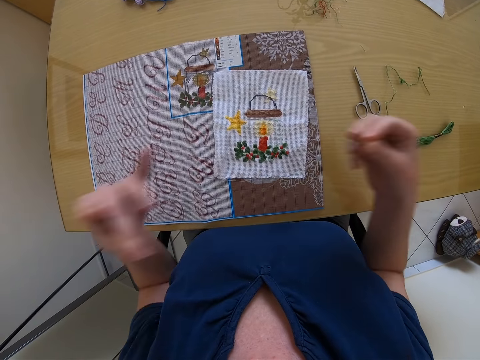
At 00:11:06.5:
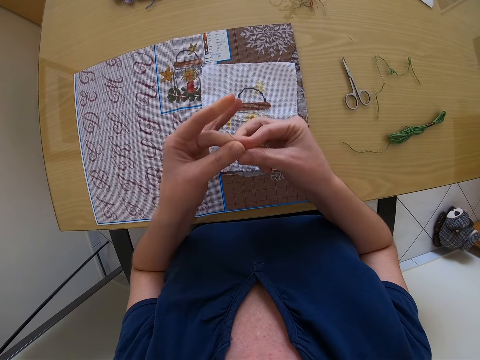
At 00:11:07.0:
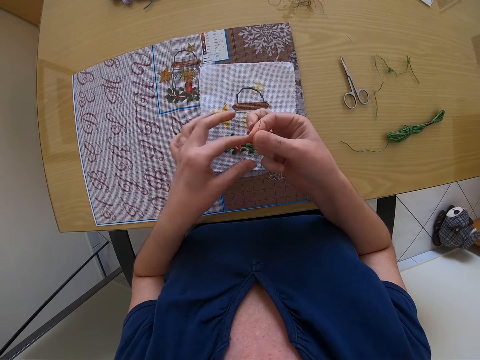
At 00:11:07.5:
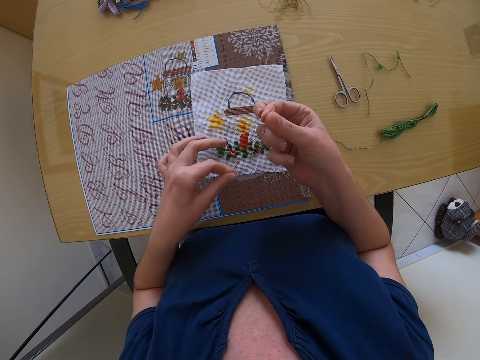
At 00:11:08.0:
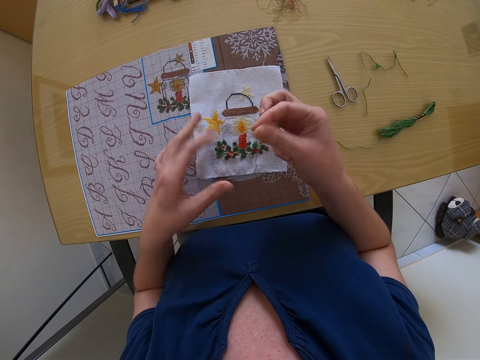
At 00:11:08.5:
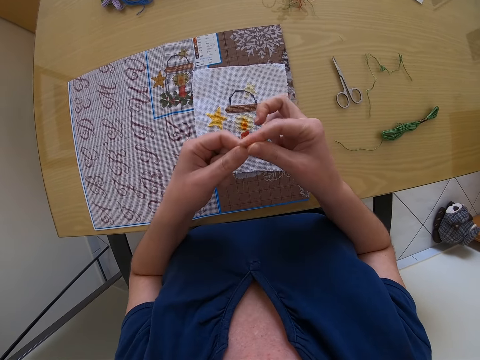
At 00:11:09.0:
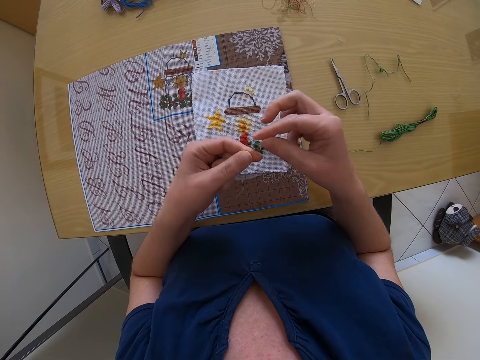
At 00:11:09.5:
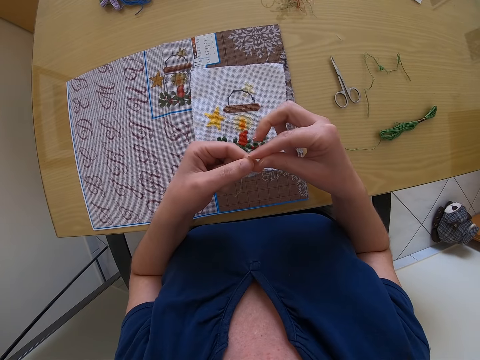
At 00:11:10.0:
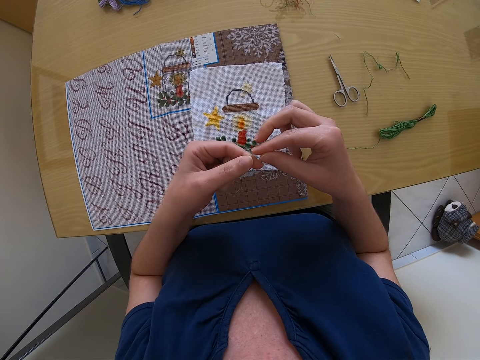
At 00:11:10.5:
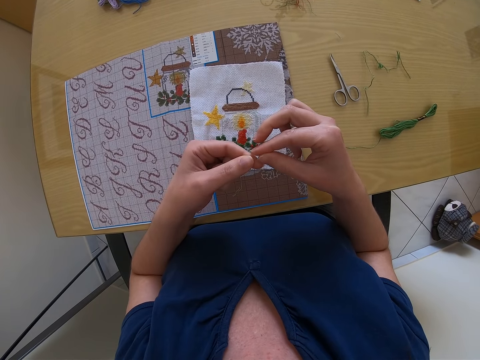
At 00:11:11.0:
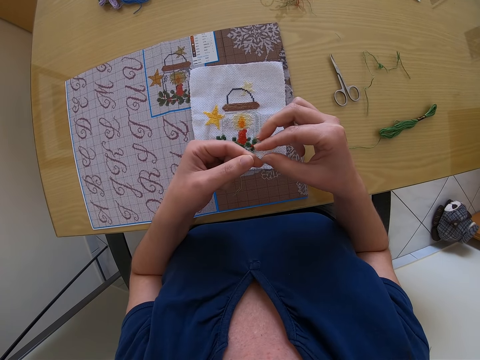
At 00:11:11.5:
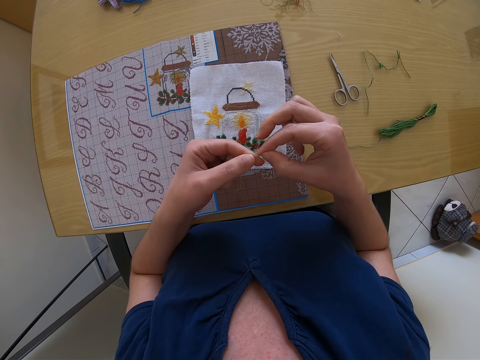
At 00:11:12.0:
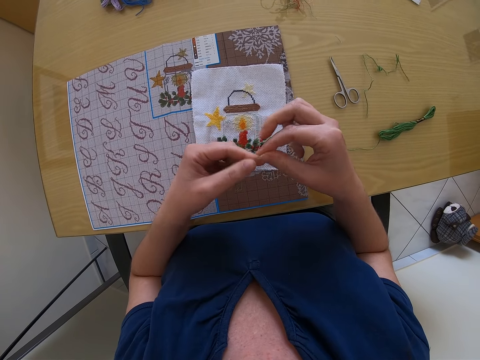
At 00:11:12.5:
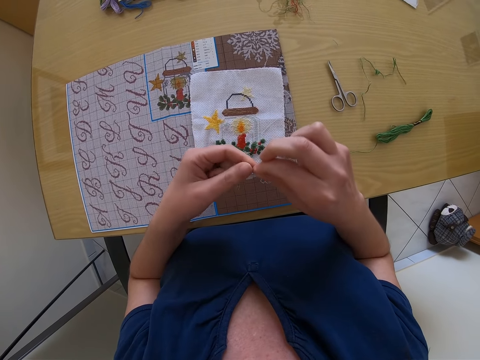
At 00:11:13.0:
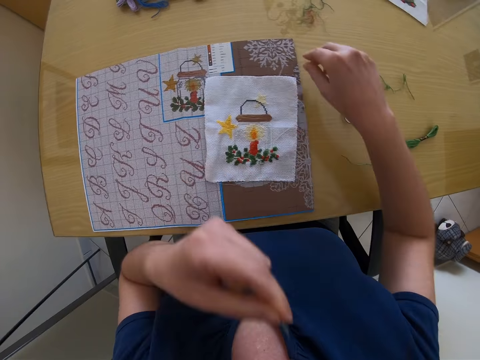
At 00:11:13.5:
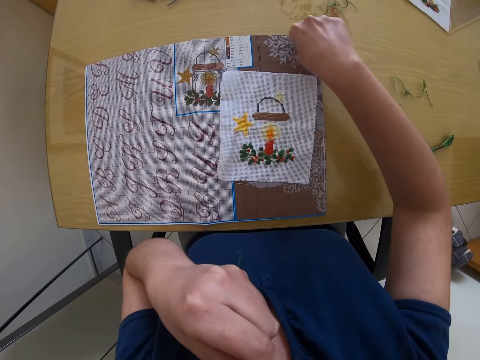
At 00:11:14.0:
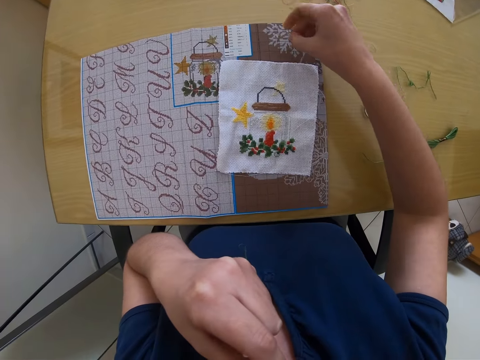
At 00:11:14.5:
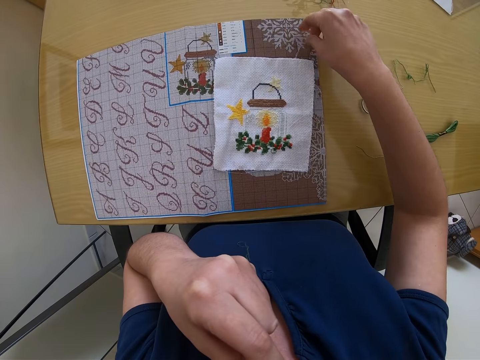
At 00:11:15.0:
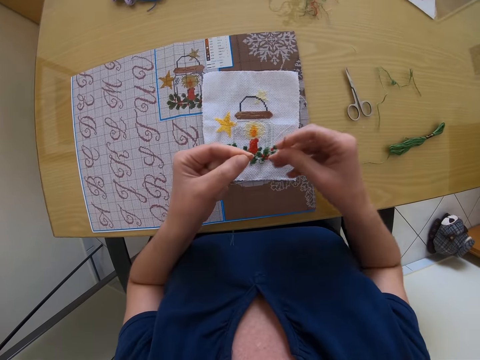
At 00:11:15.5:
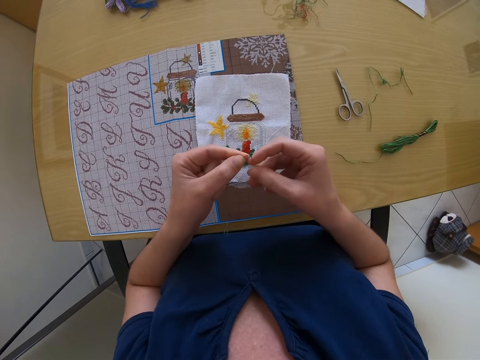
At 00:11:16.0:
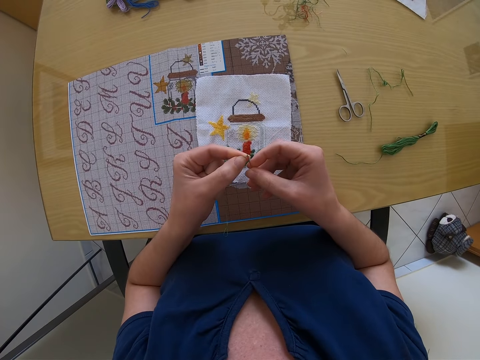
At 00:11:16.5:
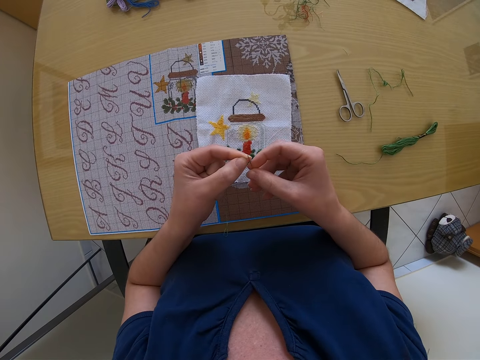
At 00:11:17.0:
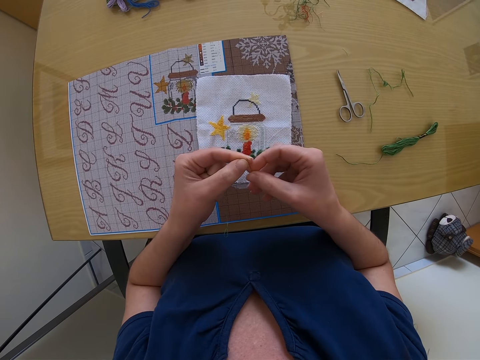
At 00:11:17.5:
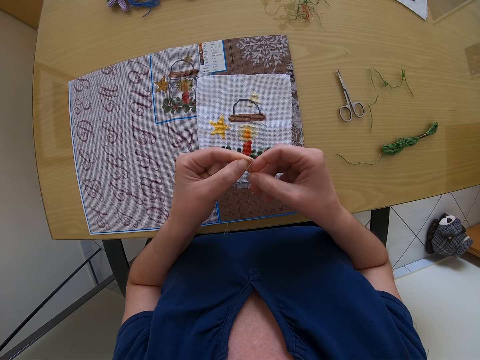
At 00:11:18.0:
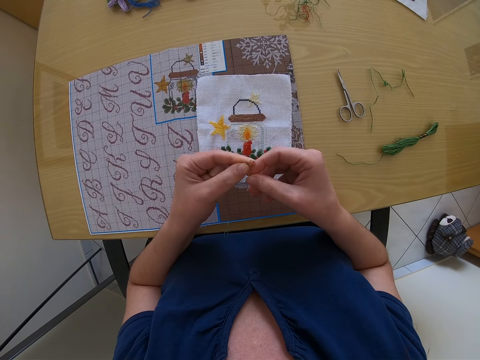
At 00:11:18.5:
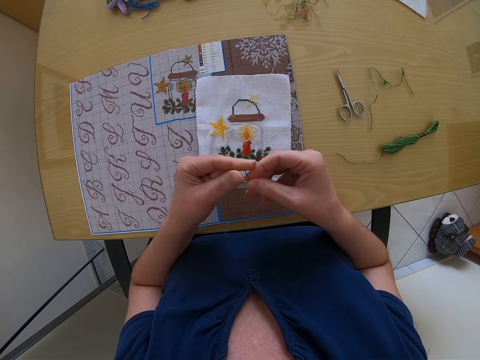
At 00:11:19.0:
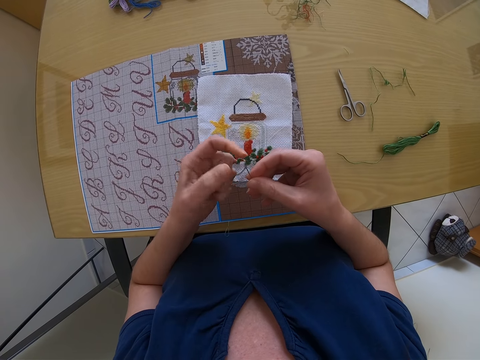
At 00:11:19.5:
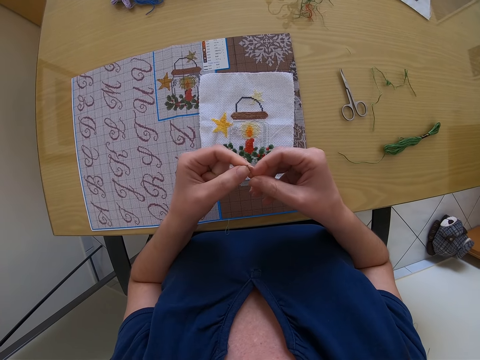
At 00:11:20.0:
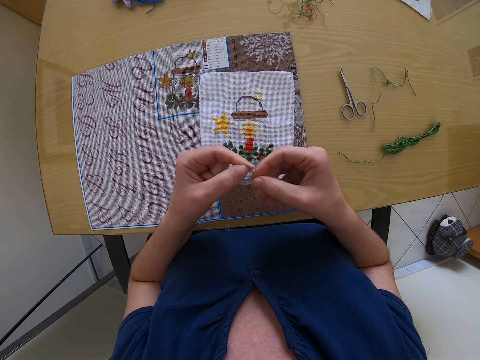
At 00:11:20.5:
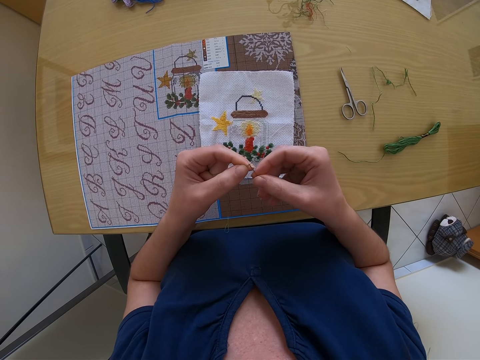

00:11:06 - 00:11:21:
The camera wearer holds the thread with her left hand. She picks up the needle on the table with her right hand. She threads the needle in her right hand with the thread in her left hand.

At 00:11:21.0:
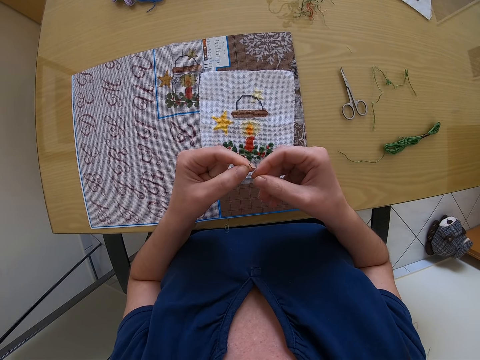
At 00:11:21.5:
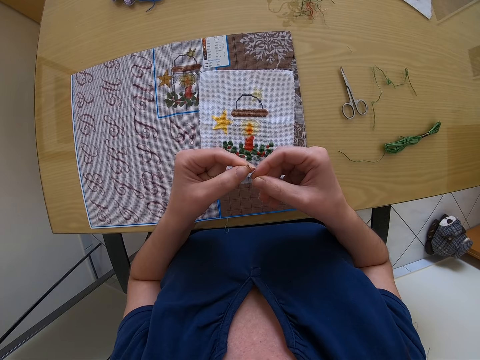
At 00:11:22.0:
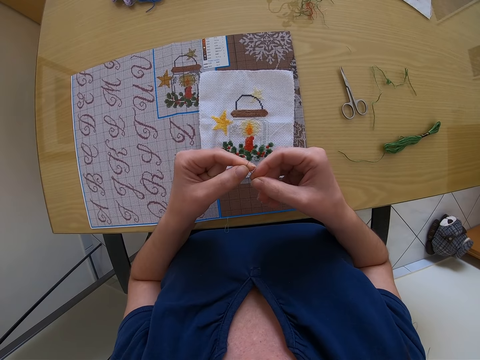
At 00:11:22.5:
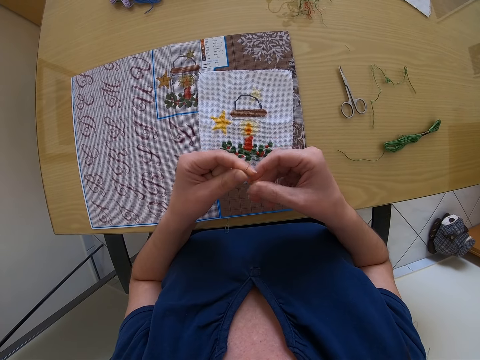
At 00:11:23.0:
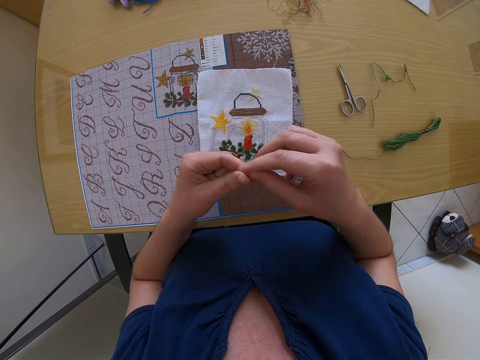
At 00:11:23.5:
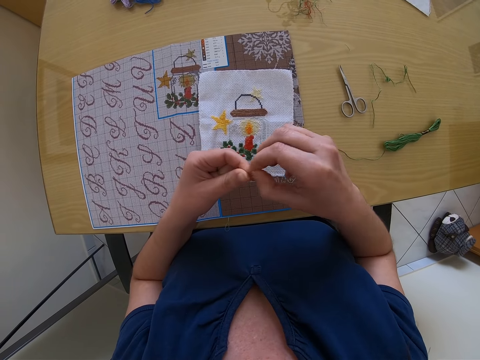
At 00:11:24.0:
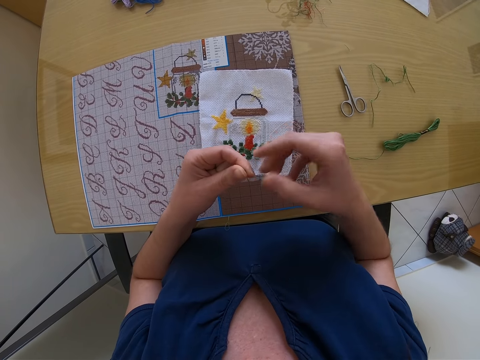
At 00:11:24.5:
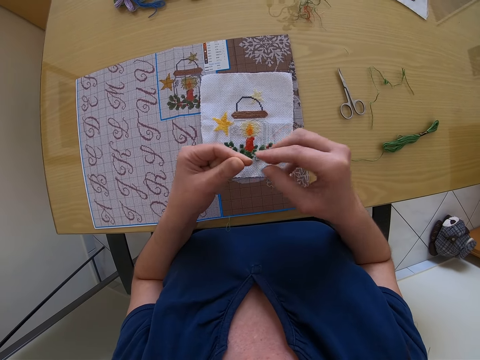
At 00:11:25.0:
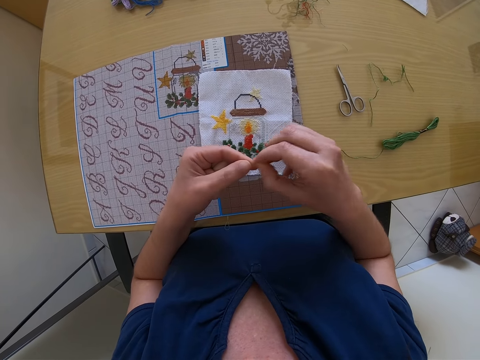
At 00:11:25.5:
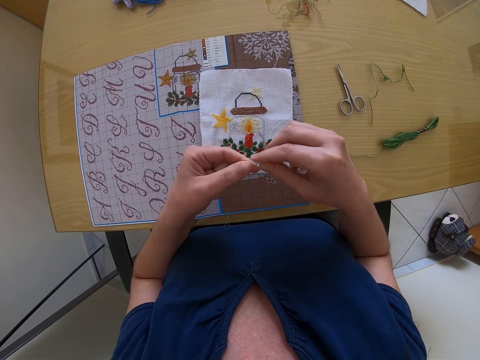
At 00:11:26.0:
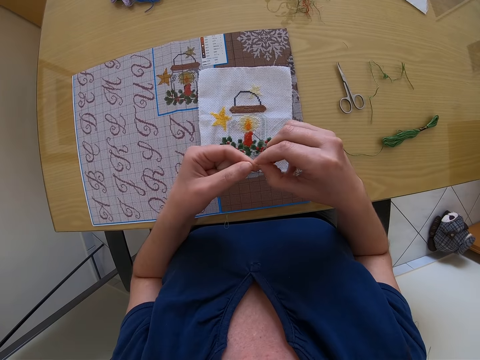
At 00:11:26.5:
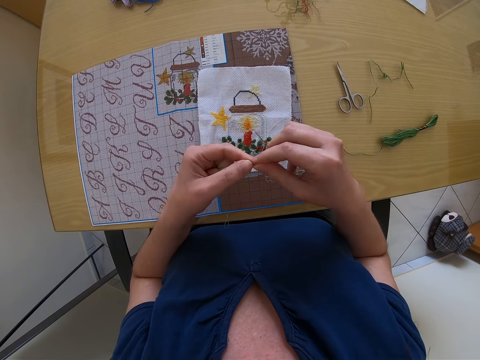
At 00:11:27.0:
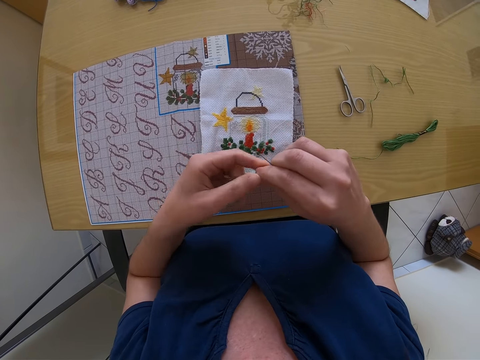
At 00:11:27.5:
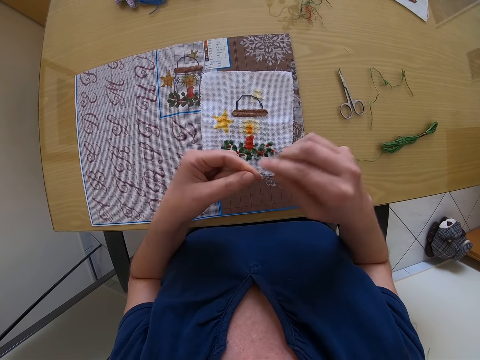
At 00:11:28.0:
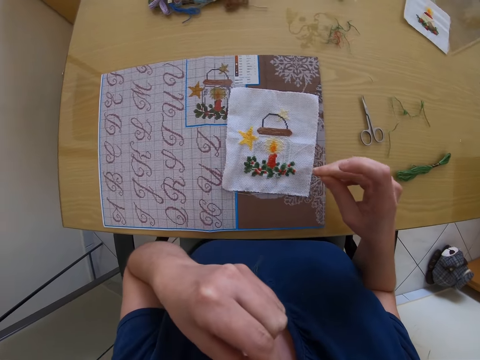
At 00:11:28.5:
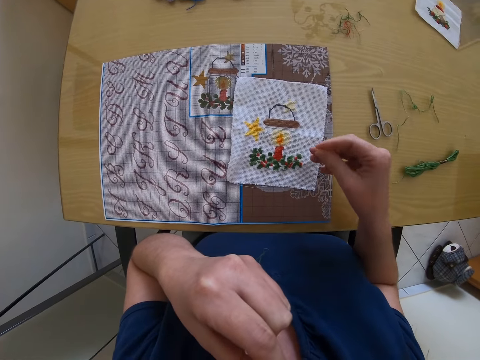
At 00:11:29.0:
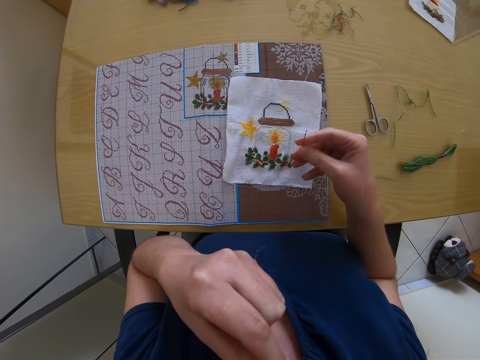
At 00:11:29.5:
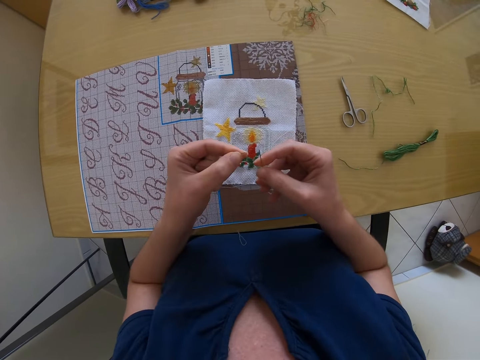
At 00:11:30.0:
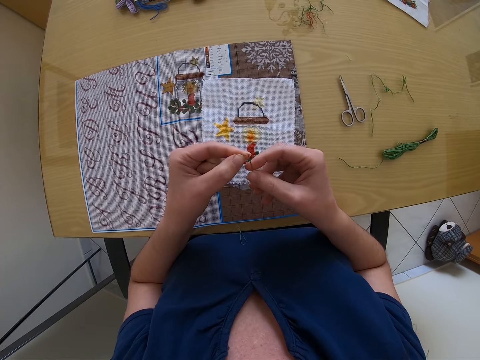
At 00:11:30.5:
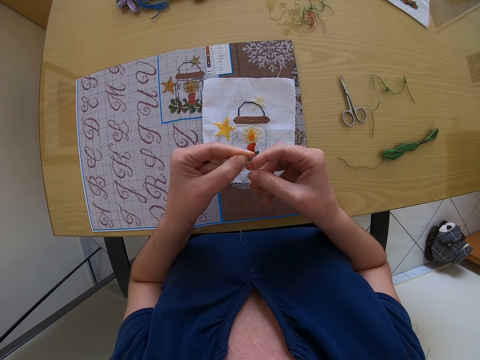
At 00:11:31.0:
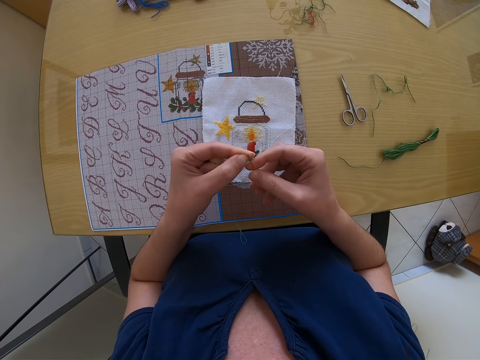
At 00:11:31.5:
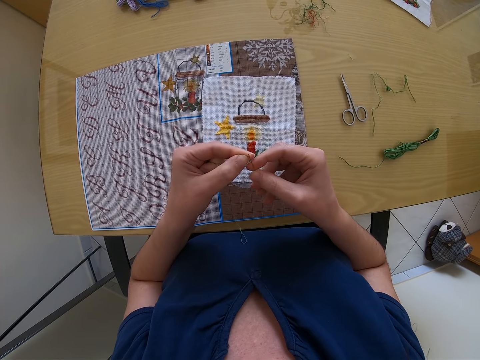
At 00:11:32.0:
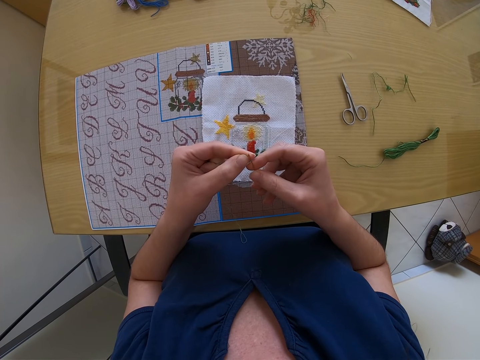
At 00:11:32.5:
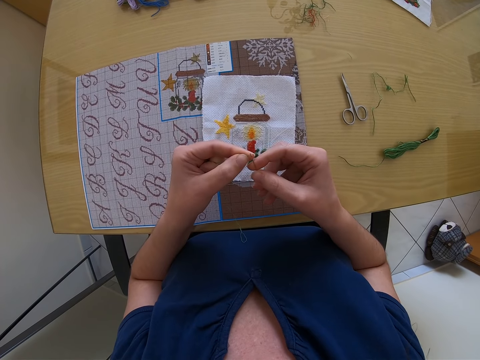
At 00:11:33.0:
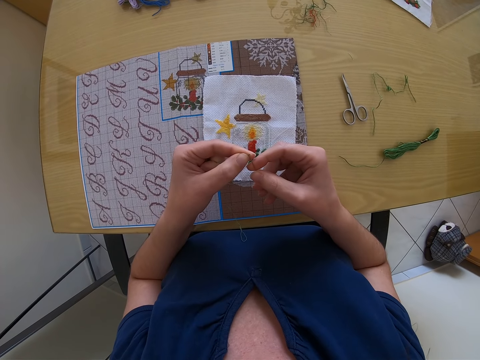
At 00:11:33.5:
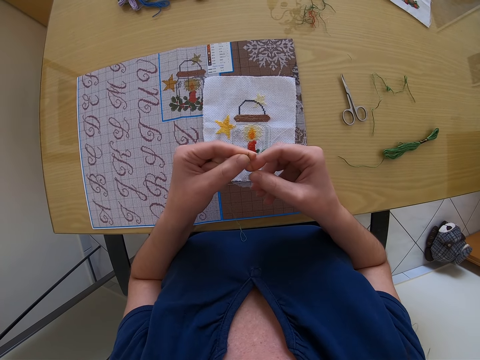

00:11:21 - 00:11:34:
The camera wearer pulls the thread with the right hand. They do something with the left hand. They thread the needle with the left hand.
